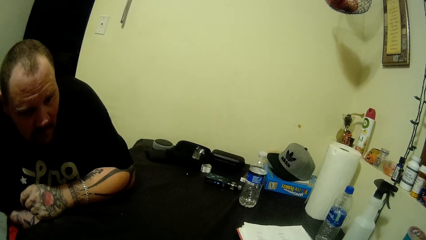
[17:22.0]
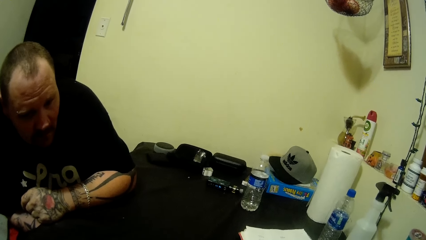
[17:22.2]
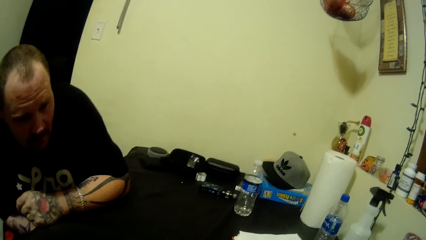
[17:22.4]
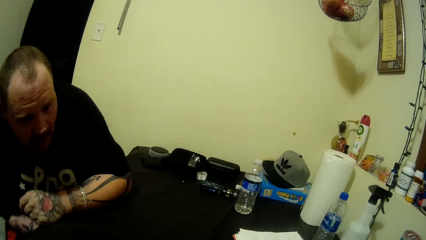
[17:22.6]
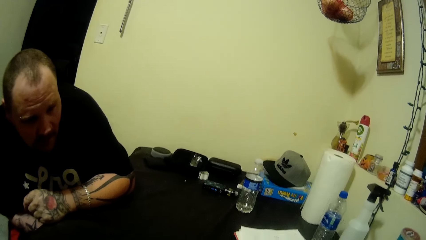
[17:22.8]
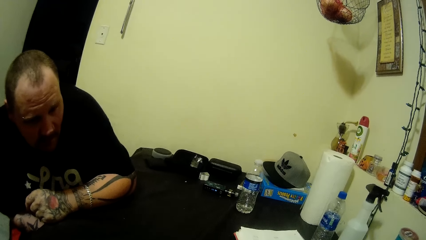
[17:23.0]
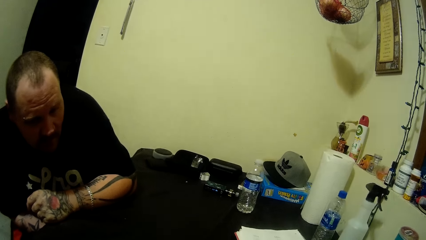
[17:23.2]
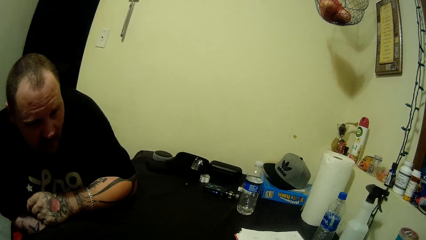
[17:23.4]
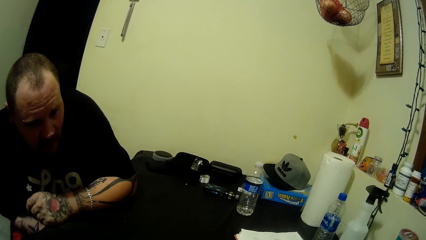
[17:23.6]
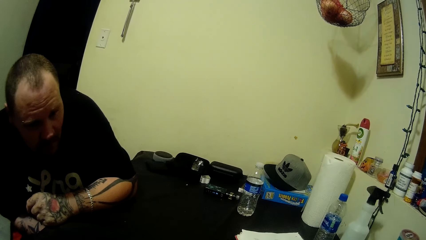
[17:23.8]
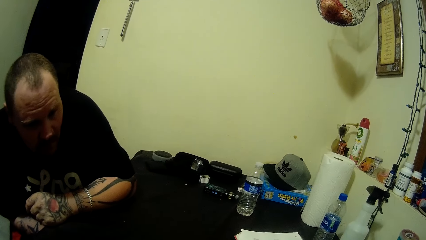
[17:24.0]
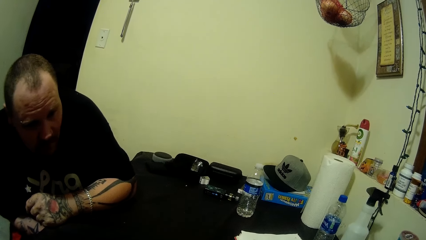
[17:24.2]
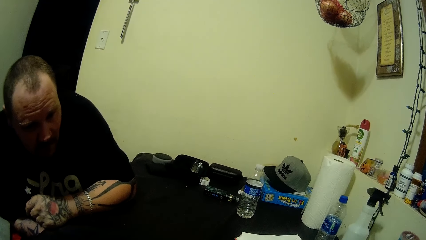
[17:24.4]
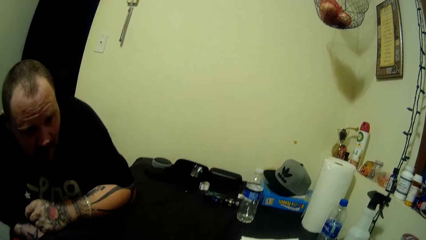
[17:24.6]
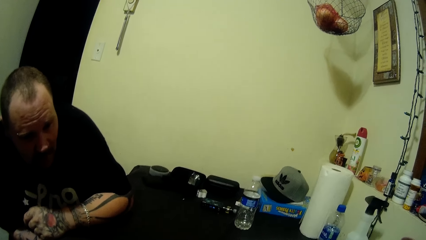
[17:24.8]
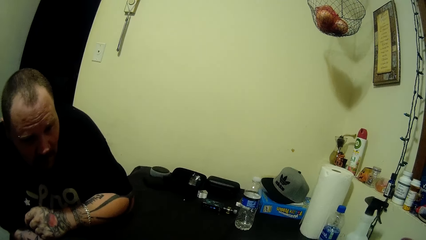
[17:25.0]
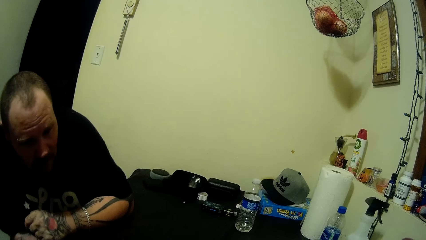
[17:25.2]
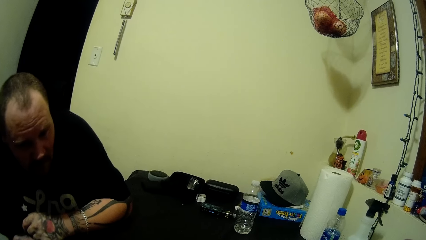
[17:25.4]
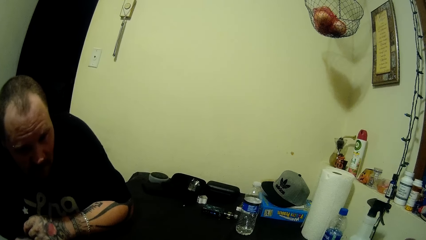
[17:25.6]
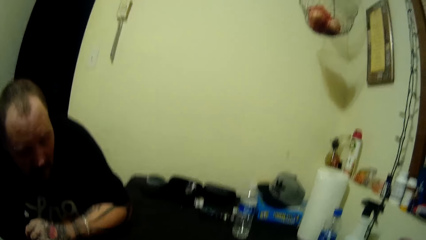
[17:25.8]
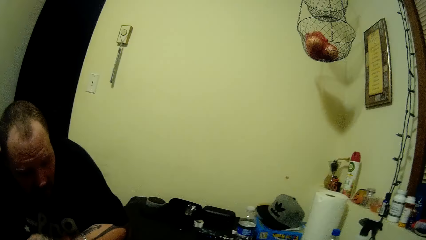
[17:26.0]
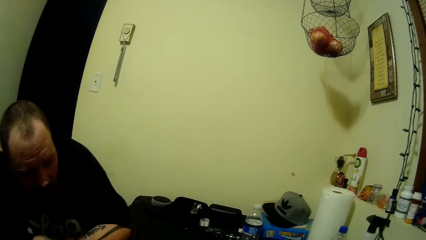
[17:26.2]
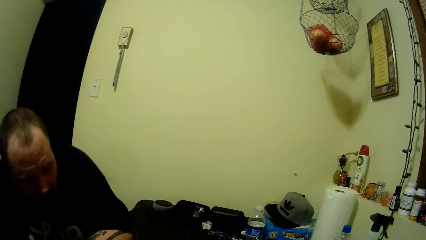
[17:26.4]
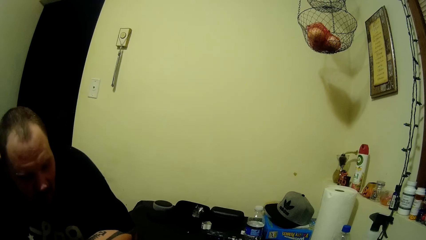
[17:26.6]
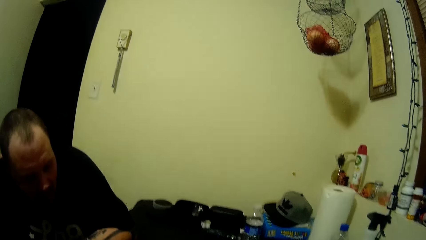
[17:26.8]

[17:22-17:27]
The camera wearer talks with a man.

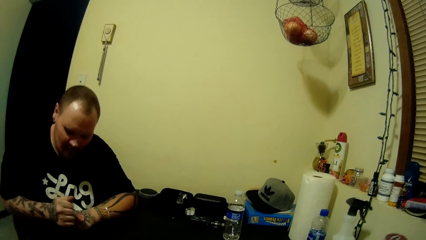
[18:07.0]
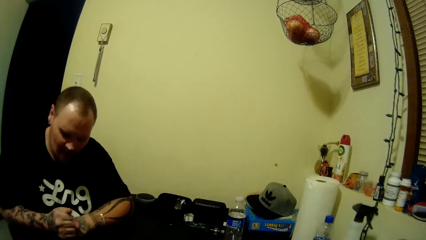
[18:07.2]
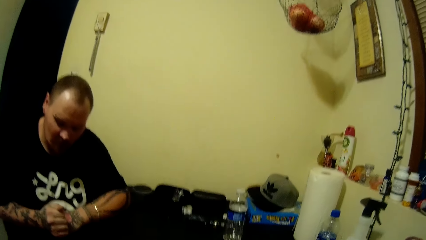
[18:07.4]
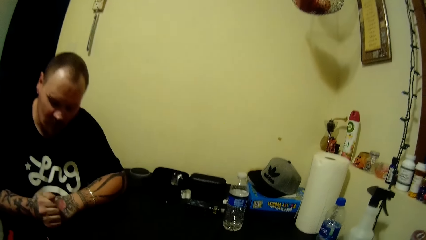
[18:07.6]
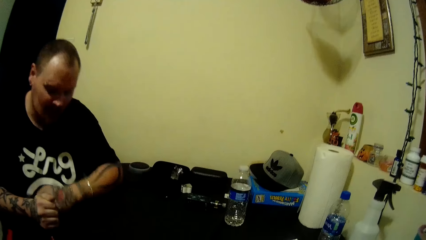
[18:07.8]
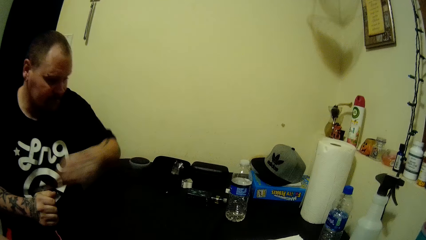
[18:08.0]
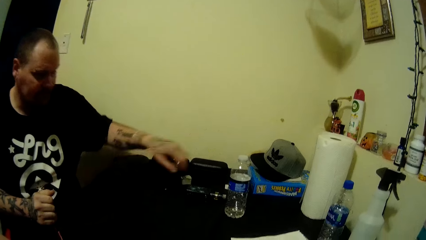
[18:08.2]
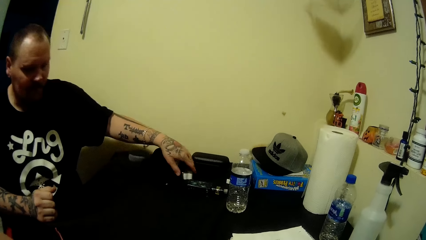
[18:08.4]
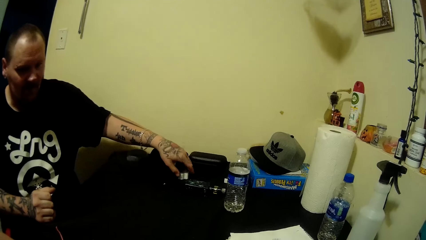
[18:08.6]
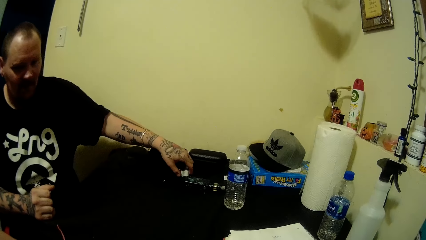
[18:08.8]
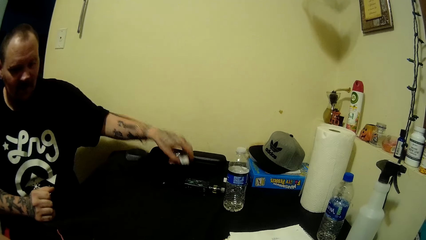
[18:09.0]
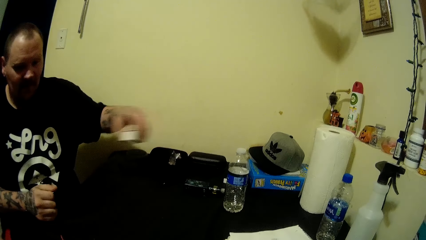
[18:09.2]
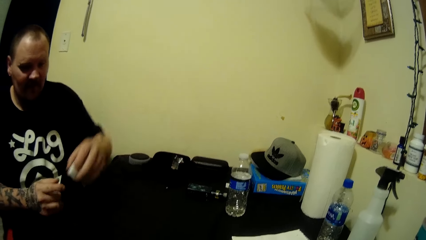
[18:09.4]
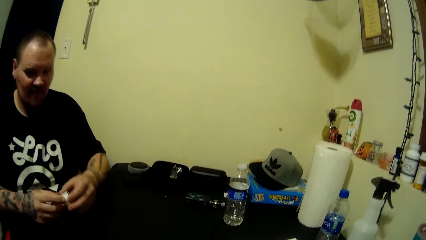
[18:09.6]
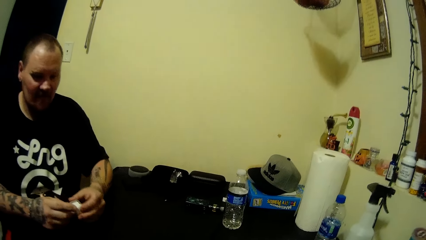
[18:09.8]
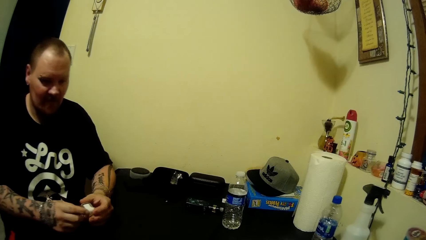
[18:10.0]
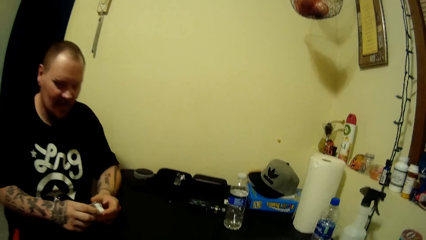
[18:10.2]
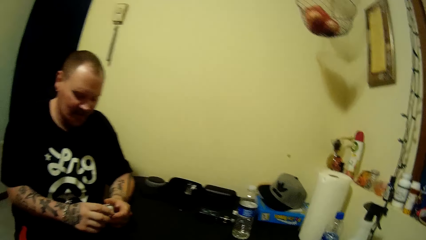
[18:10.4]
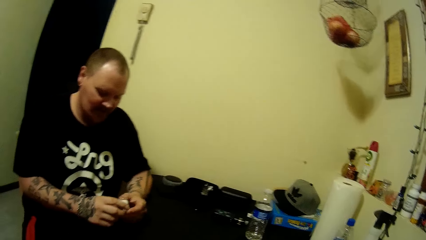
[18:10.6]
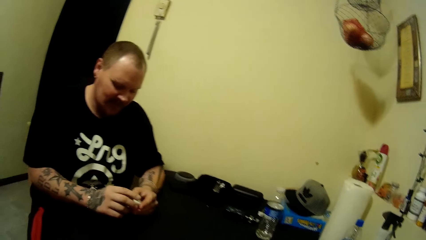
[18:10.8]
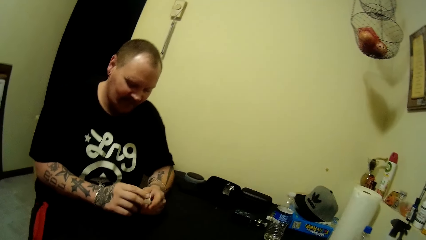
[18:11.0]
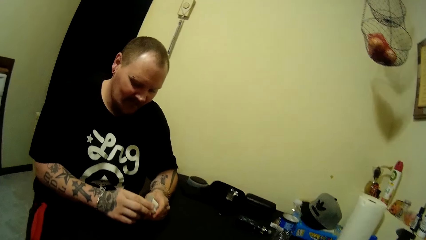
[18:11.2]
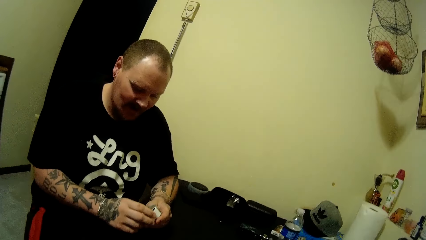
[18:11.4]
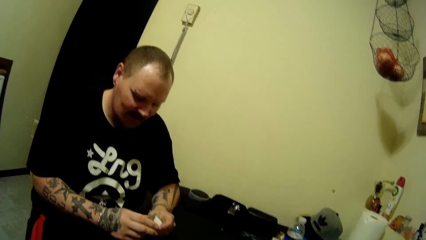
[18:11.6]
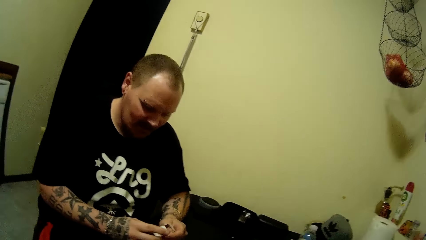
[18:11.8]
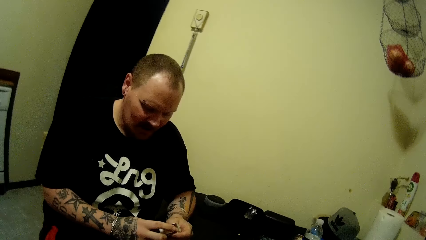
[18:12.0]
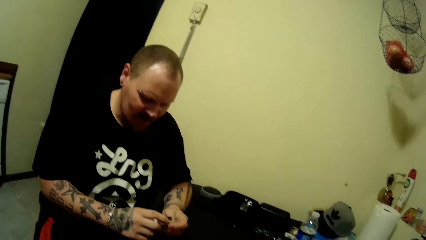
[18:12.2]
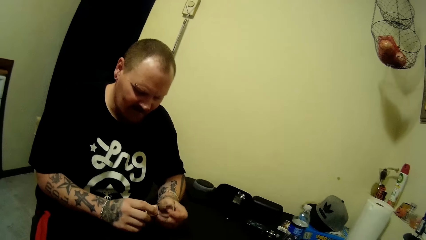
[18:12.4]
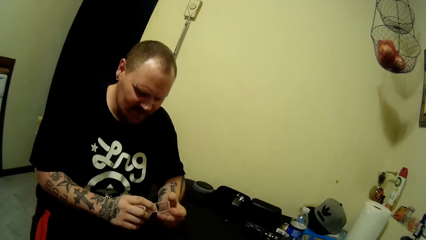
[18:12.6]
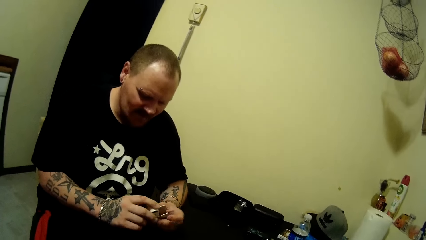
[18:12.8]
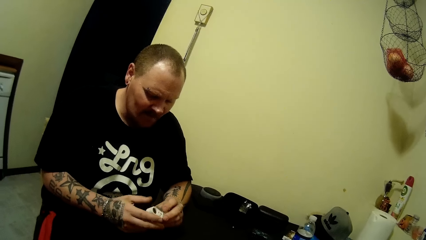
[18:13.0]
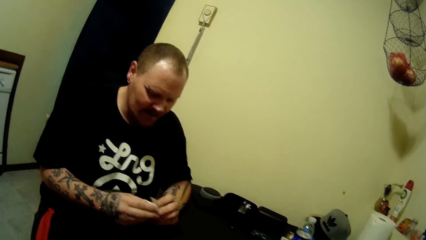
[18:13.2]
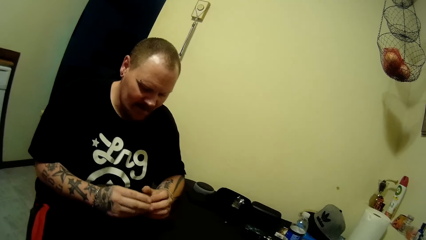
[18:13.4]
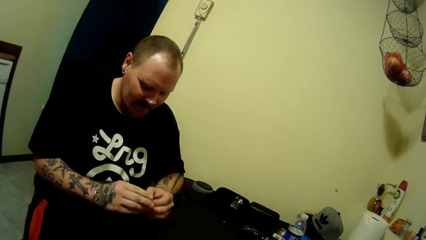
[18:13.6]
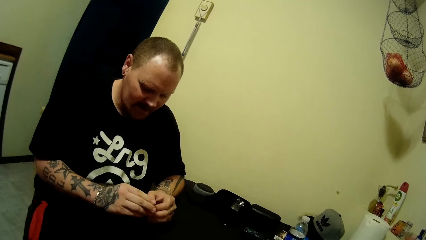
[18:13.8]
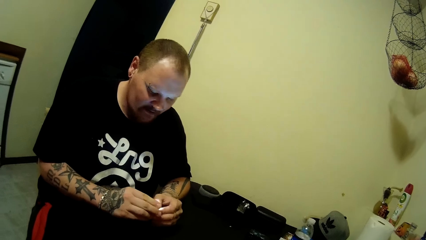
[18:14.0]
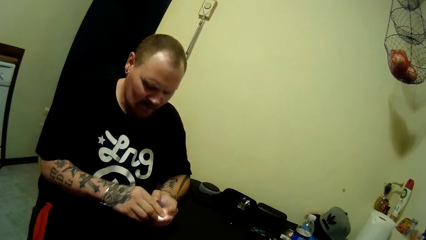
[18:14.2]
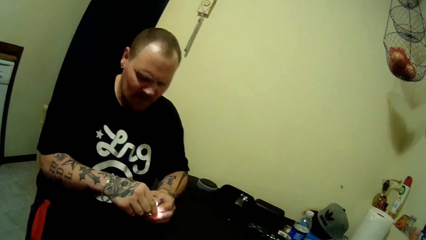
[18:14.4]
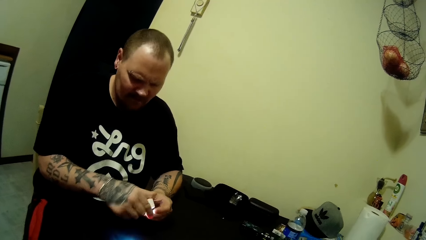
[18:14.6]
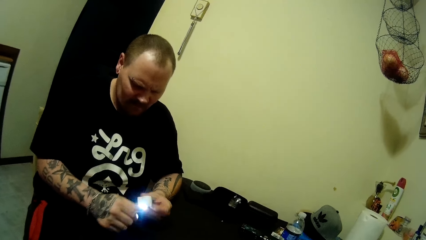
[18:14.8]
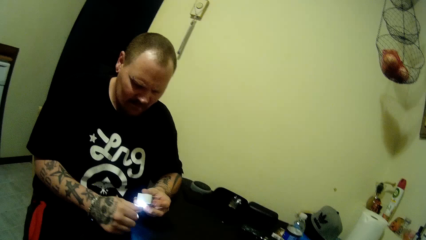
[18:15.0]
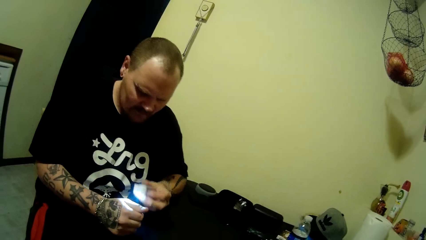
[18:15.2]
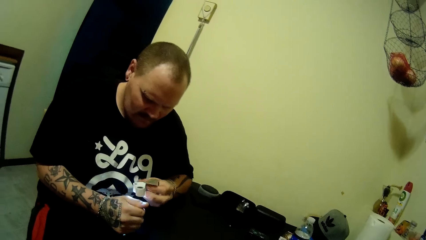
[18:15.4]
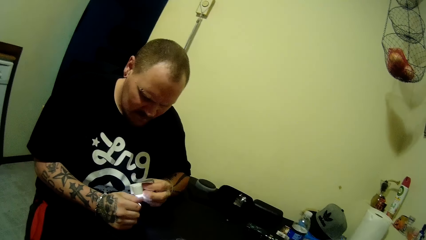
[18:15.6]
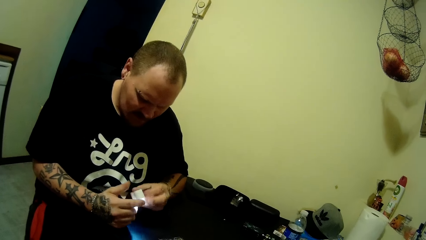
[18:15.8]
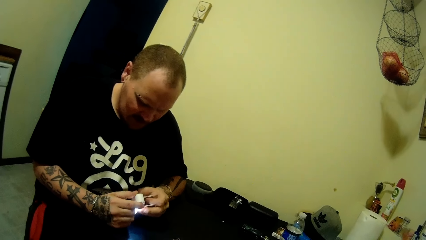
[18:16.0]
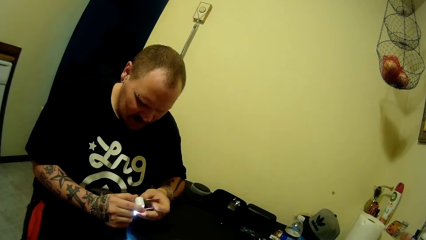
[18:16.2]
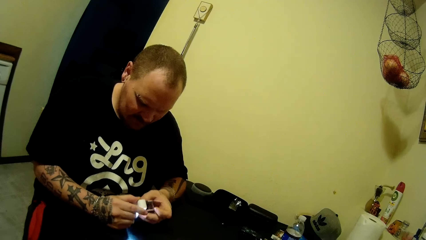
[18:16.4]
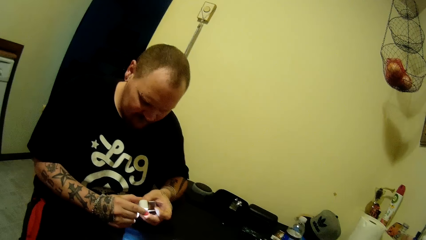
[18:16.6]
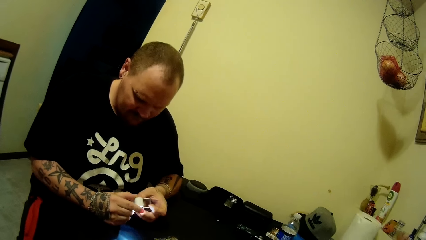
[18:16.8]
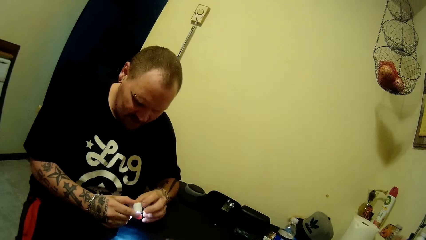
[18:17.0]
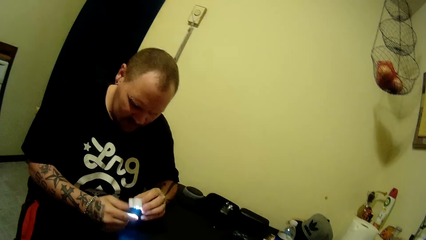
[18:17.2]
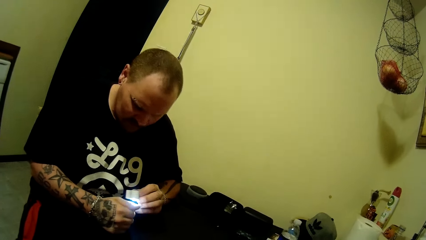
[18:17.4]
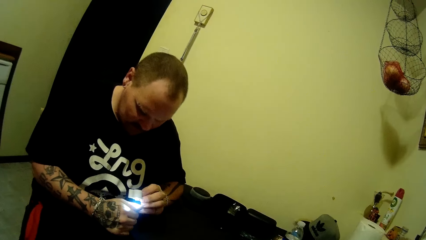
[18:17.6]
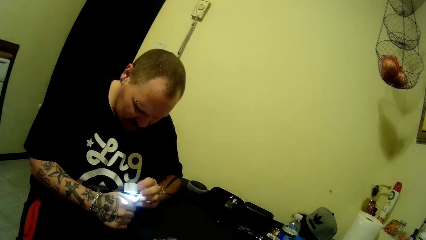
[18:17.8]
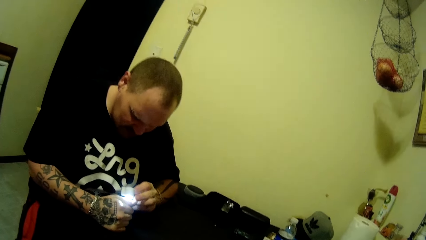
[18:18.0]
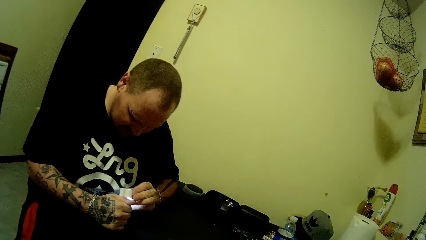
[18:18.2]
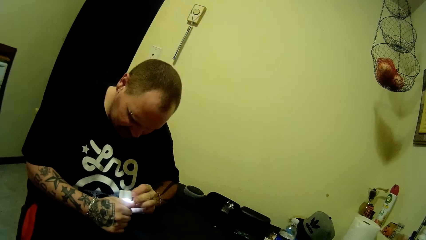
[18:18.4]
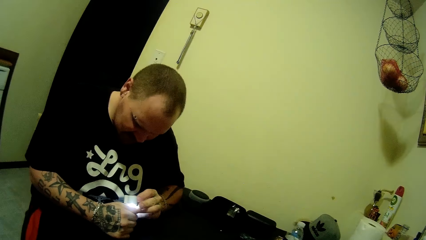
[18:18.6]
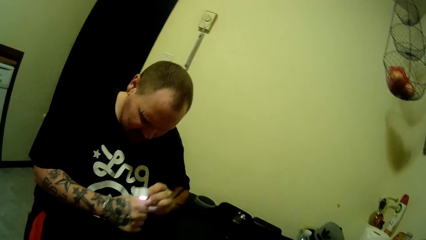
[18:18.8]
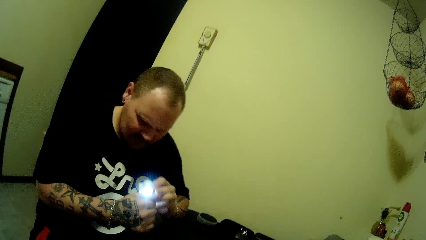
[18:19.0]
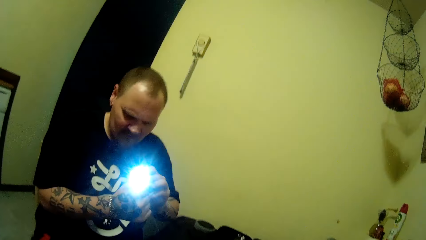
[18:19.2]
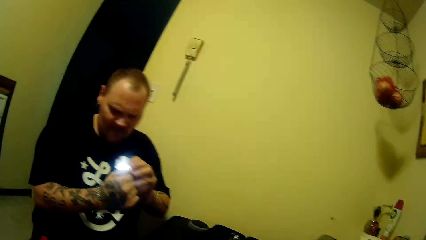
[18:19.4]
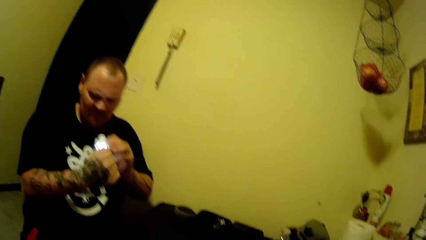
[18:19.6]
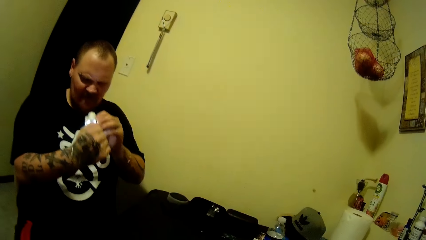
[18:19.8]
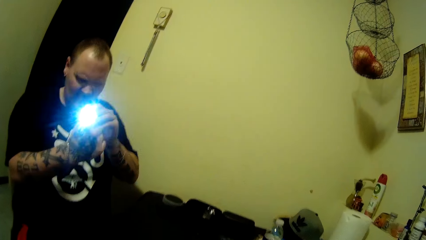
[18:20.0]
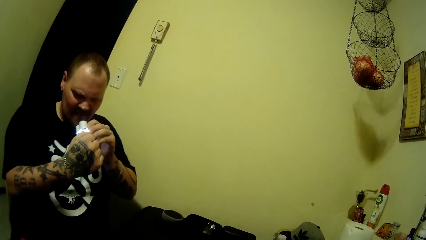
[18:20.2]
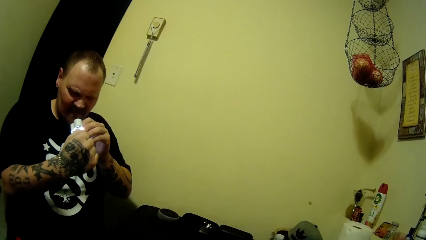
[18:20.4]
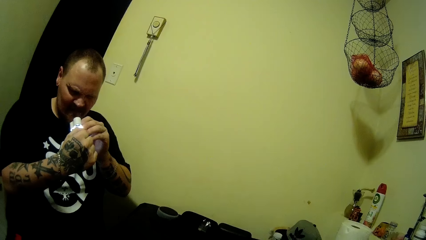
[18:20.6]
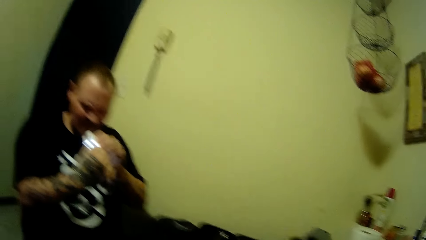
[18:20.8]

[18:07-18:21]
The man picks up a touch light from the table. The man plays with something. The man views the thumb and illuminates the right hand thumb using something. The man adjusts something. The man illuminates the right hand thumb using something and views the thumb.
